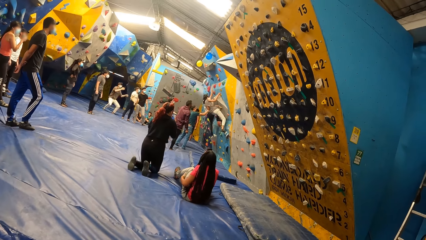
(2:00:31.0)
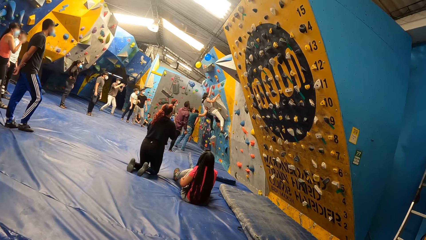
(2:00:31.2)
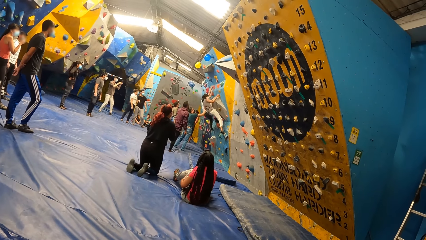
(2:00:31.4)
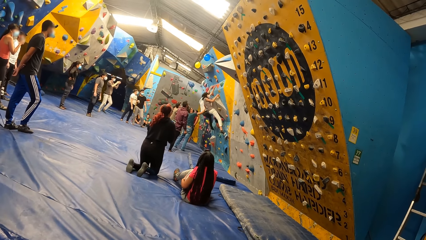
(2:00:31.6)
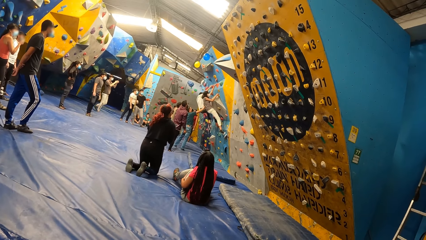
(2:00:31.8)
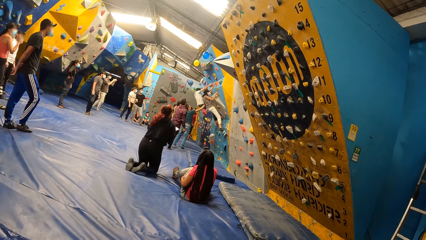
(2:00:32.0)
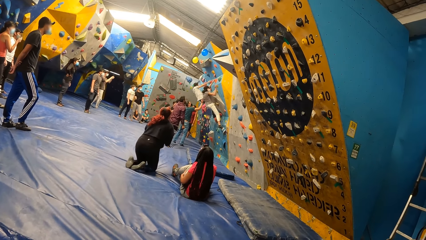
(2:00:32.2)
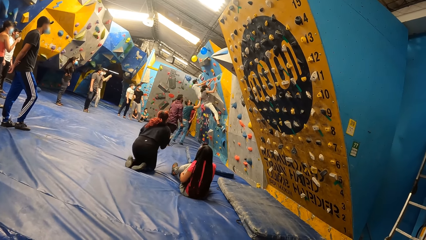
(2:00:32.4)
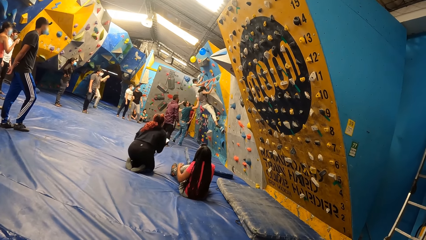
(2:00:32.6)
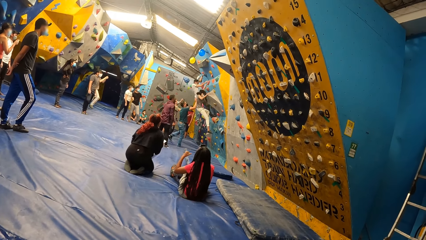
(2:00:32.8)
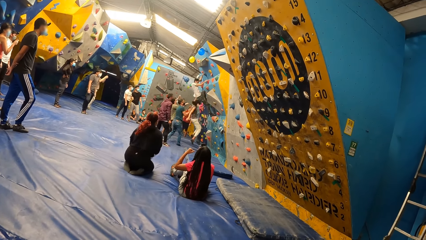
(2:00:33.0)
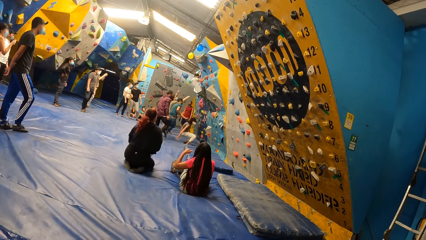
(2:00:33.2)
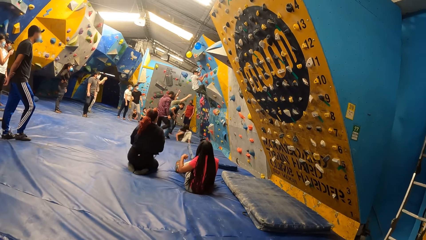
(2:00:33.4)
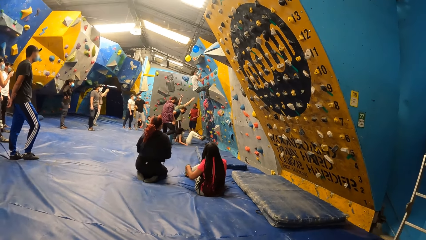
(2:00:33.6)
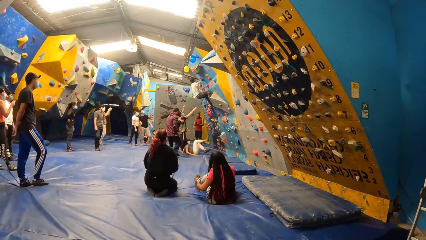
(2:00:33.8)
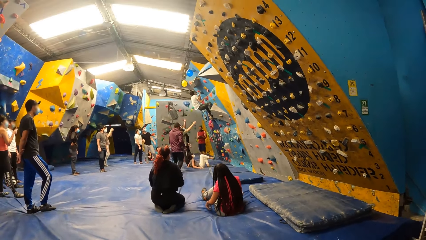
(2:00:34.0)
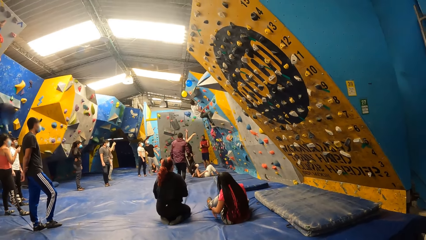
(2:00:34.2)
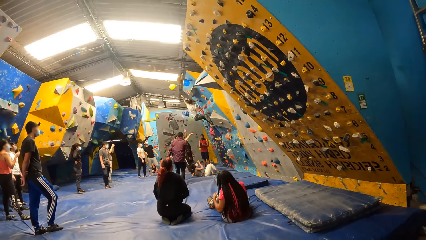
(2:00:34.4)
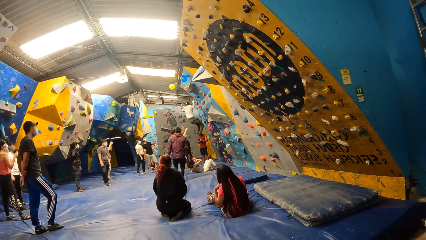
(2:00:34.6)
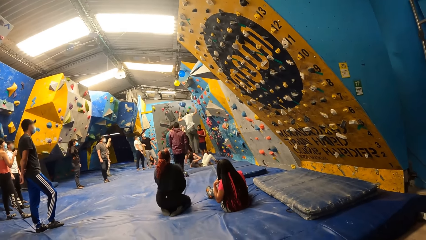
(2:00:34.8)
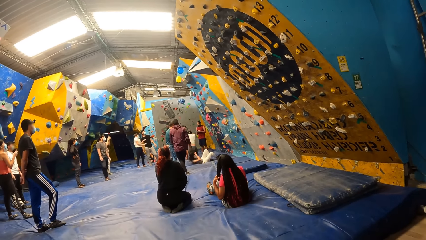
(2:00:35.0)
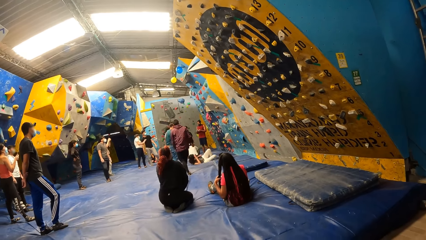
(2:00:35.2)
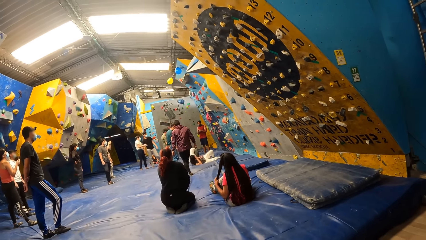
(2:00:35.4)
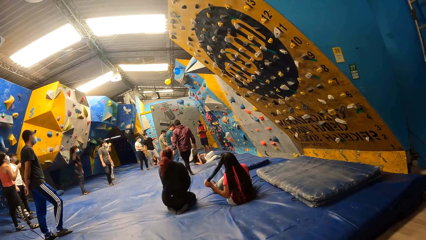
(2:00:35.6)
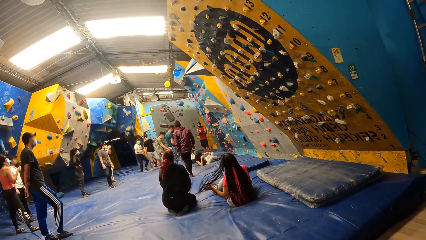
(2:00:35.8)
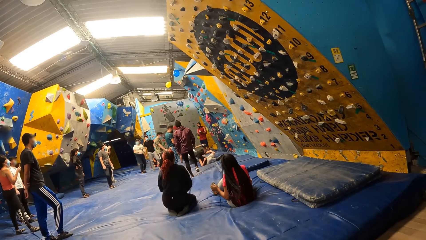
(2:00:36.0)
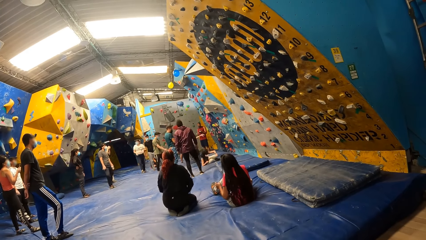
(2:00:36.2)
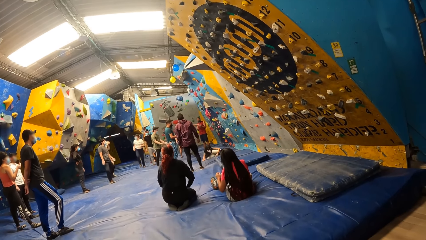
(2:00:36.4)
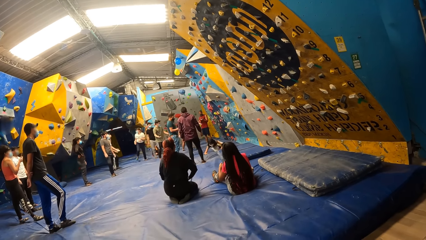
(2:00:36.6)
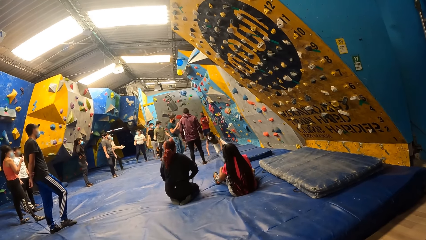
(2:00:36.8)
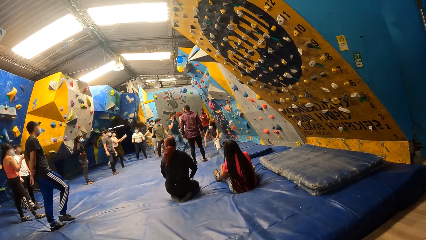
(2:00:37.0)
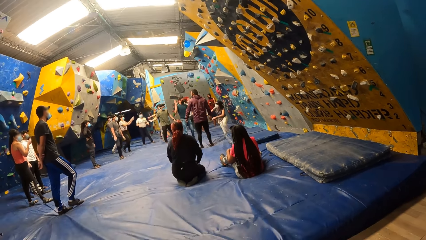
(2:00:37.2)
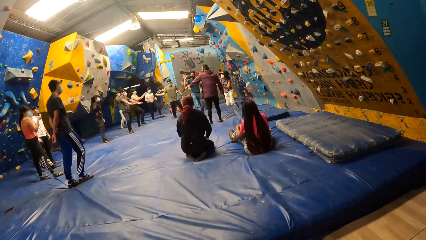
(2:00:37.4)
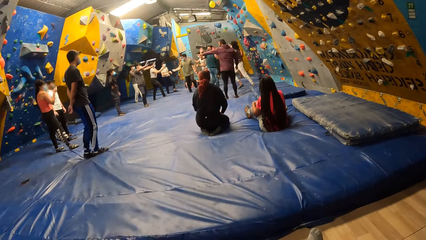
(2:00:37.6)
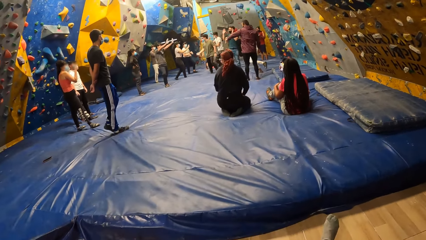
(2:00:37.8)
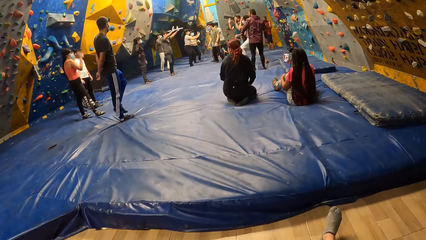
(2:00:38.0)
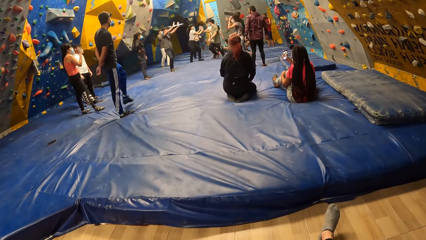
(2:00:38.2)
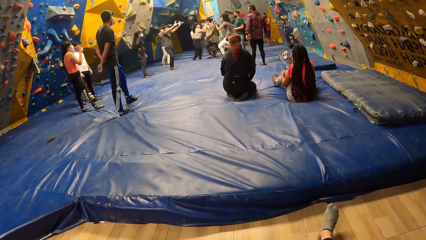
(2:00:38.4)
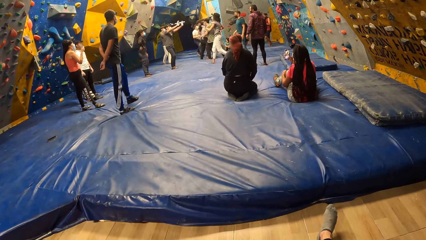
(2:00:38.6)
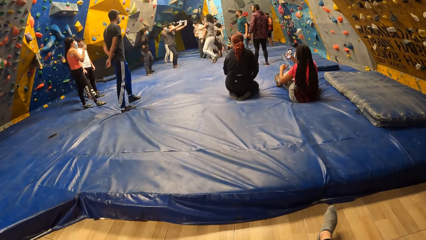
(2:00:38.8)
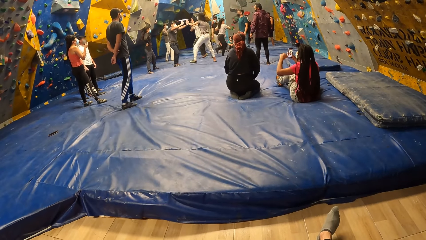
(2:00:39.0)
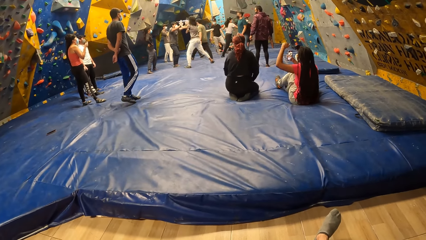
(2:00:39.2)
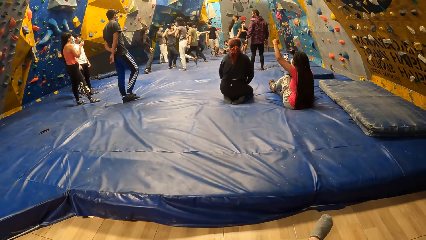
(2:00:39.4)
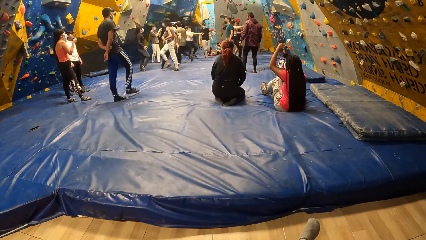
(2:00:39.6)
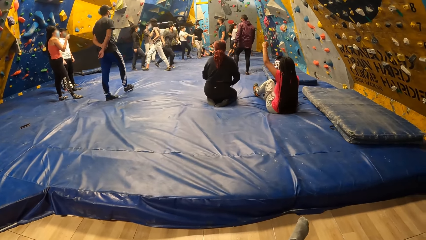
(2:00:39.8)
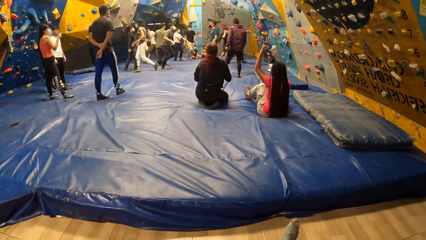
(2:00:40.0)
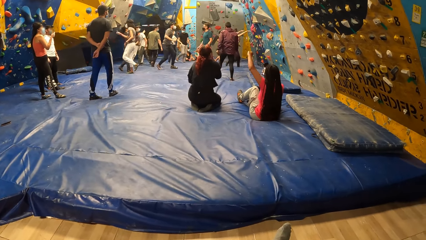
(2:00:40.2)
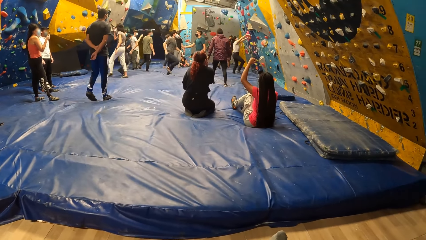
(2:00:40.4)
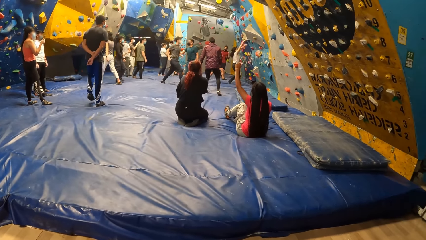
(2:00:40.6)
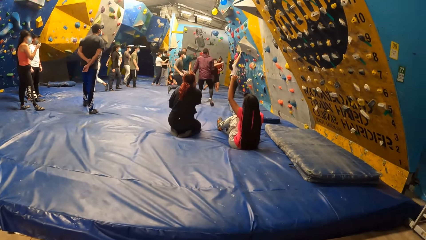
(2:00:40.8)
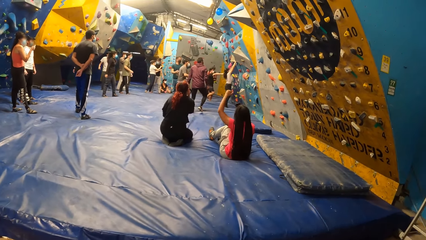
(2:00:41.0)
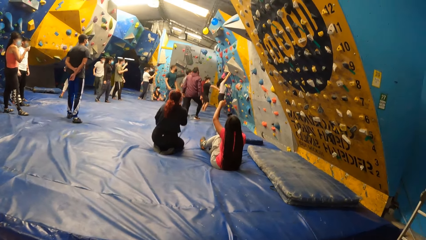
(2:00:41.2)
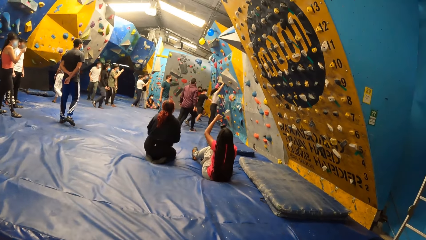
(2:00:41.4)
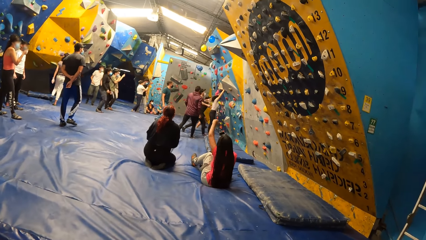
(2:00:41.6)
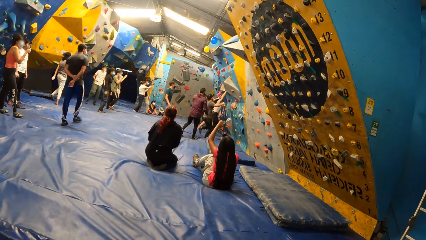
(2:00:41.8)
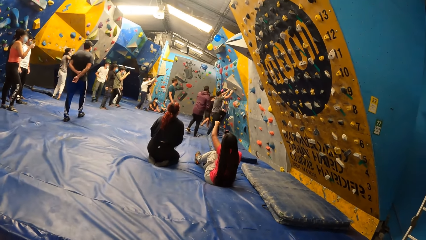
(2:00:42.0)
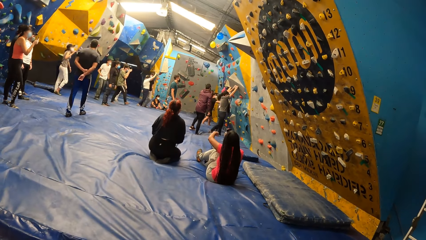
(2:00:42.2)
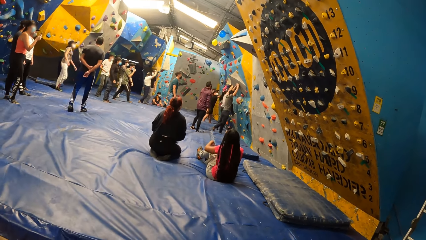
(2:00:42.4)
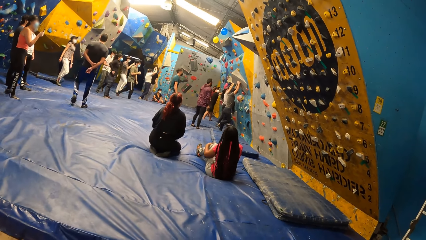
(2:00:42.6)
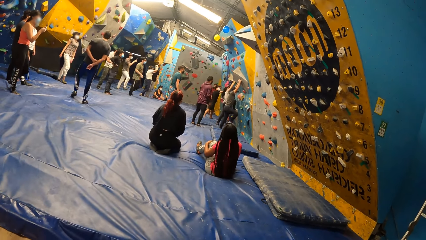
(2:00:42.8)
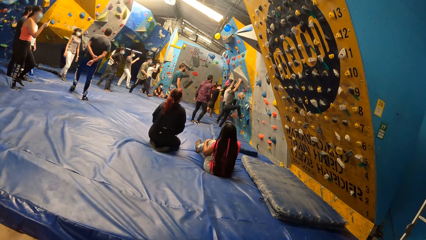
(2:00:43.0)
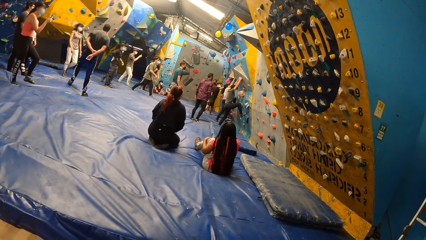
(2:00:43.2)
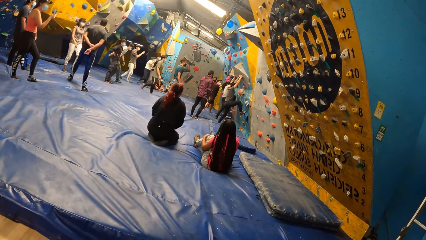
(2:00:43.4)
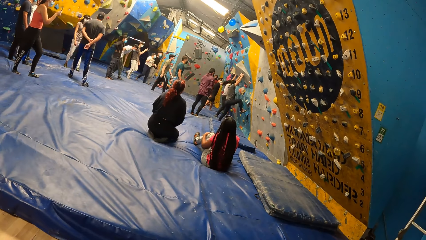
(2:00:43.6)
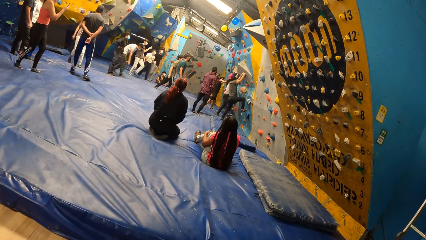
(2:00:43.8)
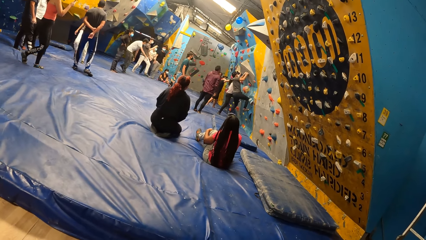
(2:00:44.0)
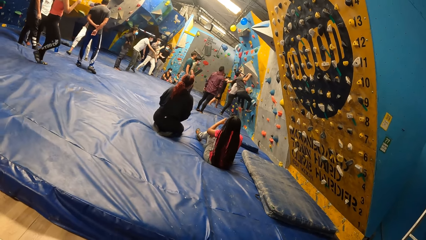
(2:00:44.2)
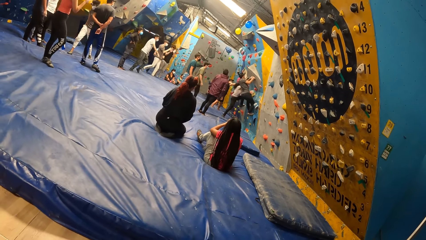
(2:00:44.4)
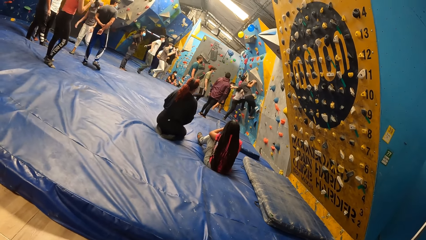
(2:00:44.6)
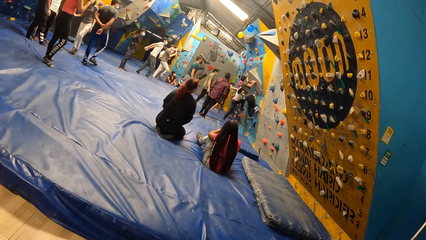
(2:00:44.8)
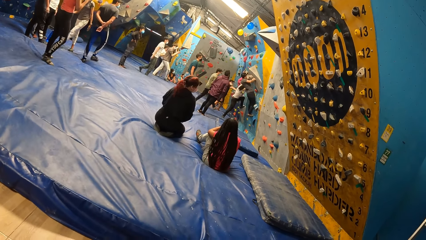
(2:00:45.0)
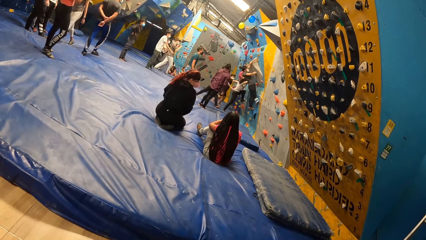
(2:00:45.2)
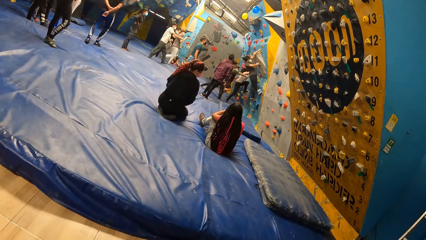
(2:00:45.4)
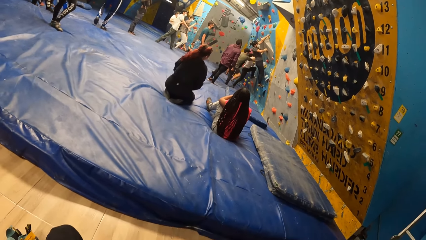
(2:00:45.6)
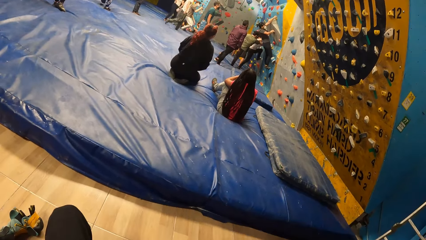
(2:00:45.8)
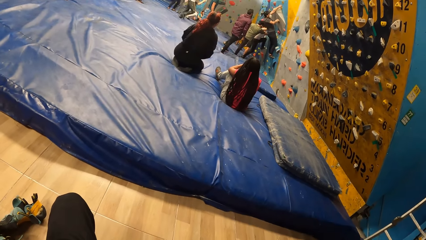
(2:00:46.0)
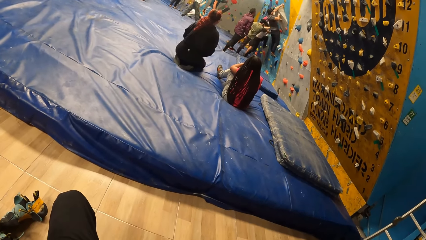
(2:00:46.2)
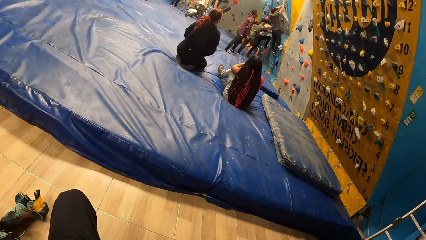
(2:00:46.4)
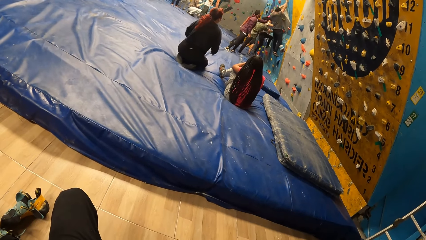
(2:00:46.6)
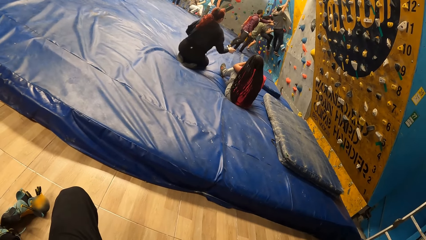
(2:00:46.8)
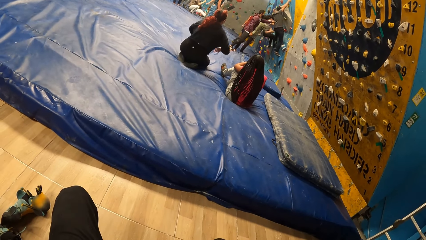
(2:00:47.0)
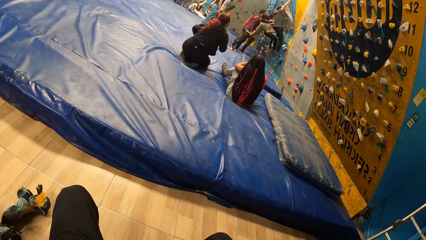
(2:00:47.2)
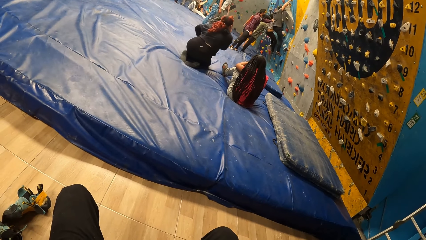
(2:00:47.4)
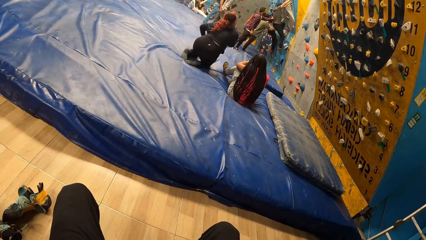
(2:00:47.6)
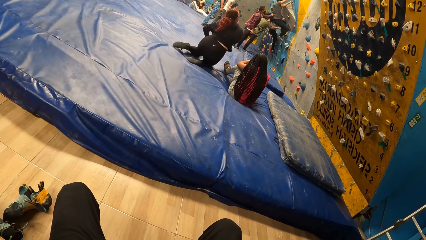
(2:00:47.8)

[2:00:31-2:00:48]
A lady climbs on a wall and jumps from the wall. The camera wearer looks around a room. The lady walks around the room. Another lady lifts up her hand. A man climbs on the wall. A third lady climbs on the wall.
